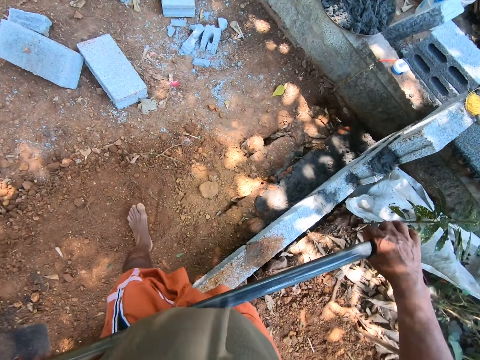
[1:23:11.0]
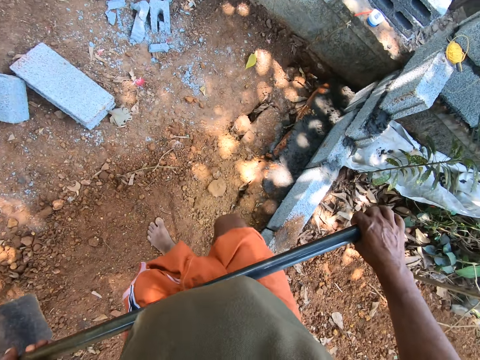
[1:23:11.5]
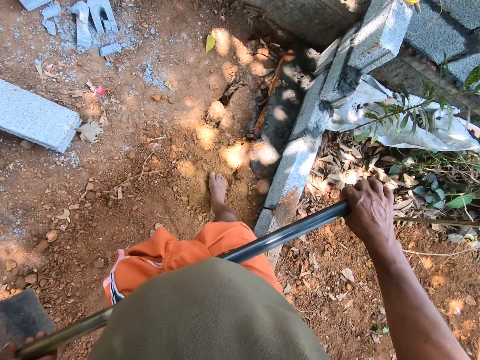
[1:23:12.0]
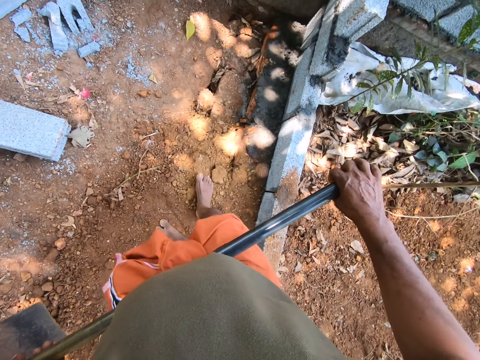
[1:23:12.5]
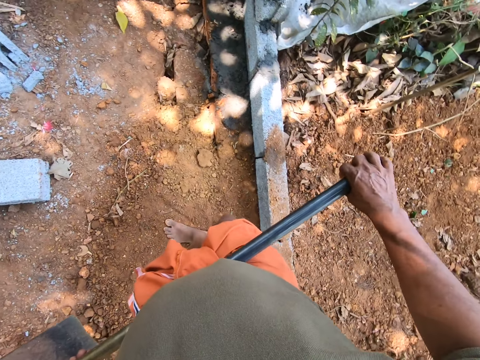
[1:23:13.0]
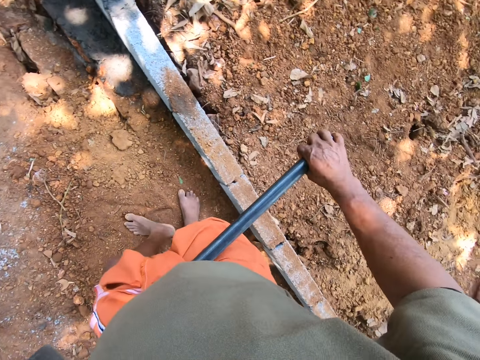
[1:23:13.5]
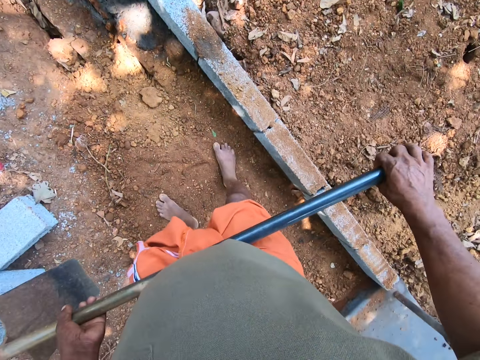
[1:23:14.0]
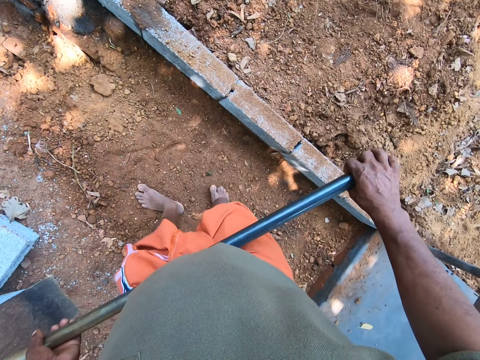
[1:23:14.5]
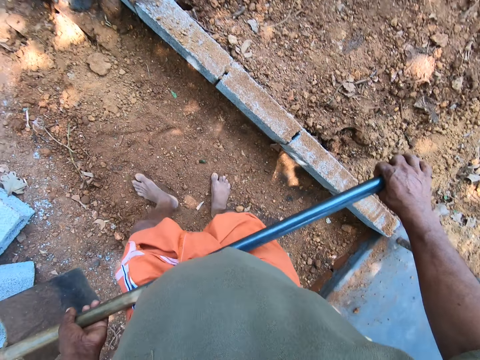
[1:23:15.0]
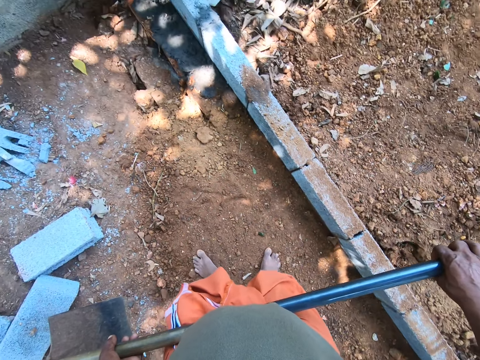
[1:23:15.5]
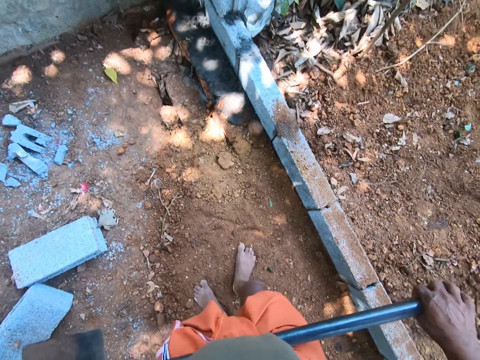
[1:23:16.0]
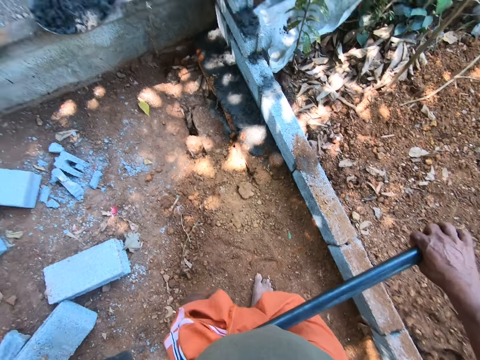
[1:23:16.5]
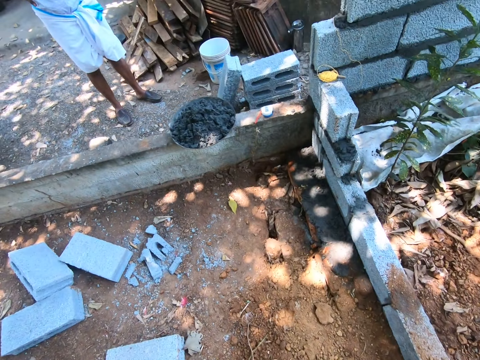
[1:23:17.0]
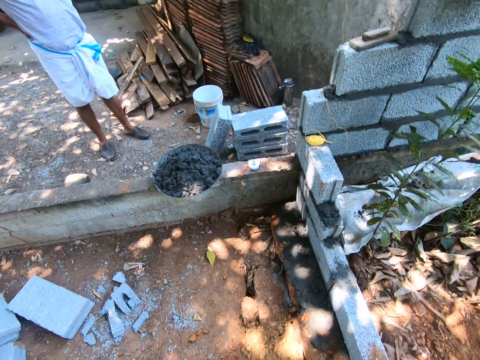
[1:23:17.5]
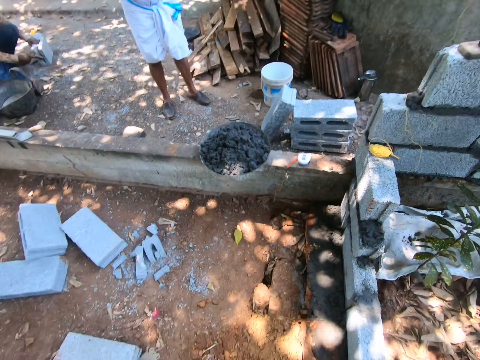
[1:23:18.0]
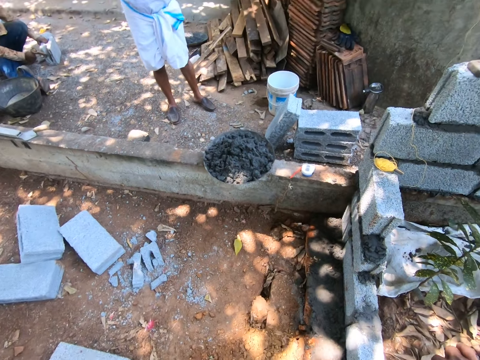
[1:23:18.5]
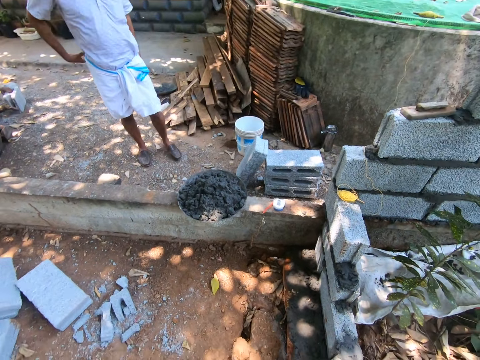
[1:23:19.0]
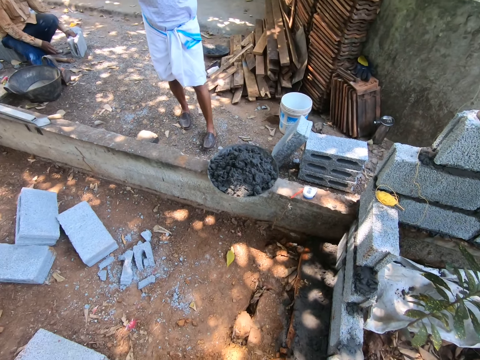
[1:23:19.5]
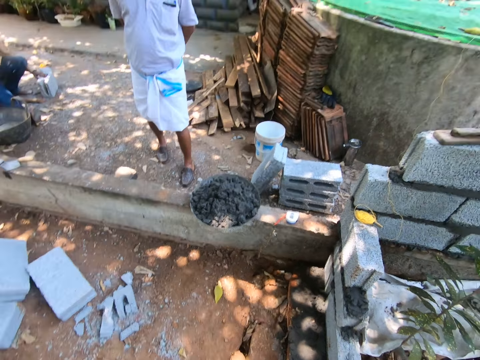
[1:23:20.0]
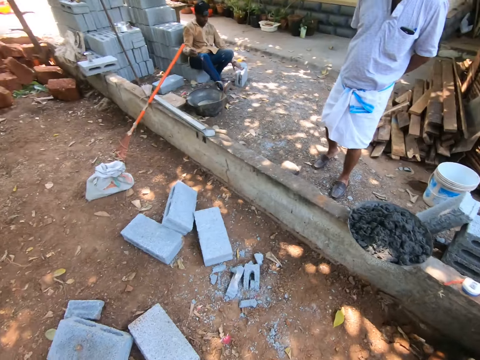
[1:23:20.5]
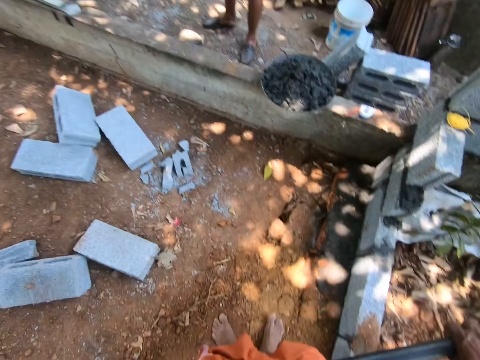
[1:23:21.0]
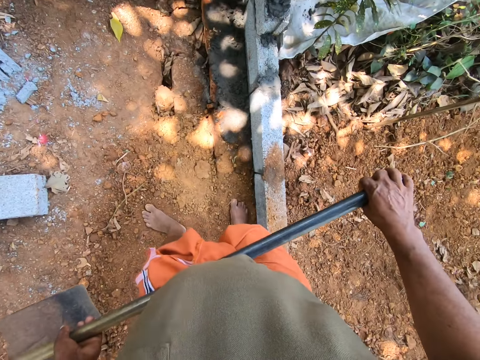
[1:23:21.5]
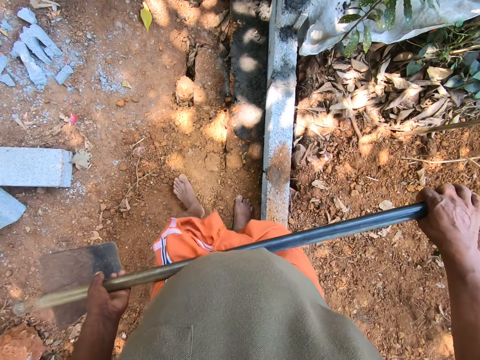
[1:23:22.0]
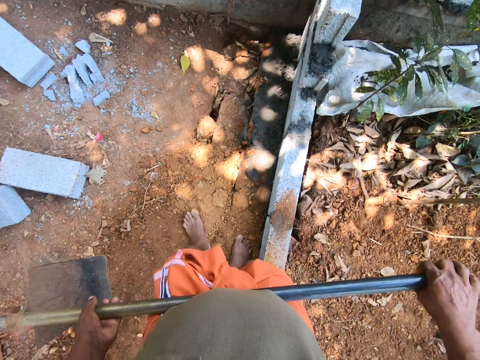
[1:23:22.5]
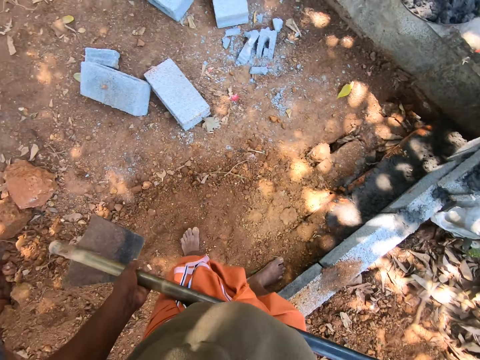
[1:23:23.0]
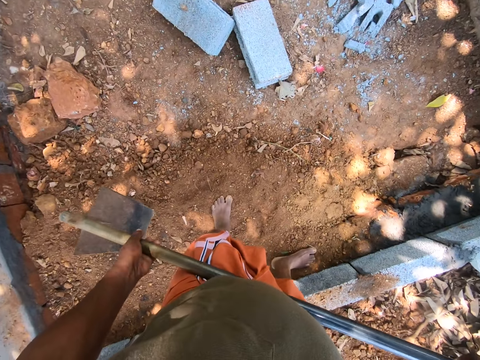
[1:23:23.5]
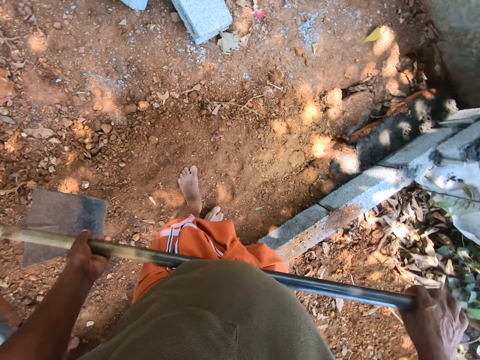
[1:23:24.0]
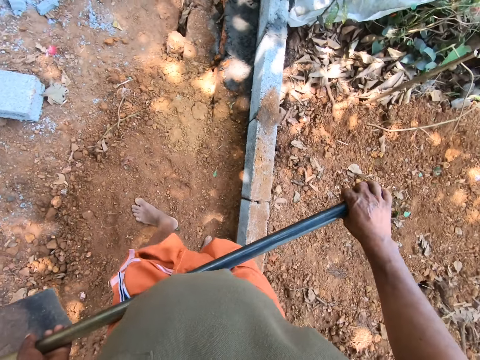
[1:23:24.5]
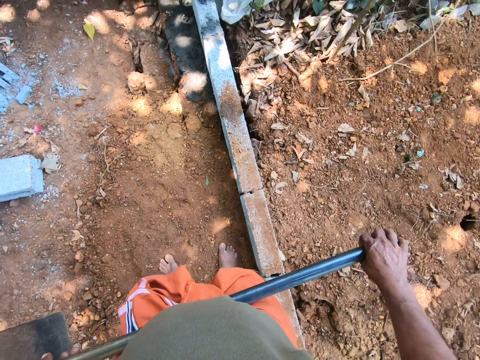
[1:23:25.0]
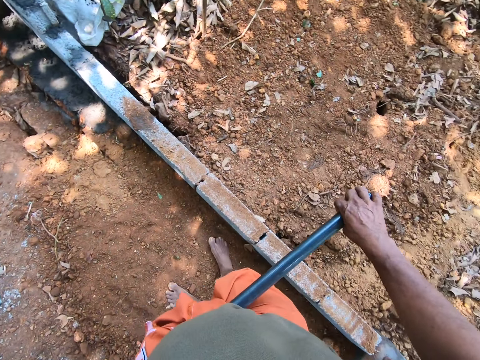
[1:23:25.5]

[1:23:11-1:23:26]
The camera wearer smoothens the sand on the ground with both legs. The man talks to the camera wearer. Another man sits on the ground. The camera wearer talks to the first man.

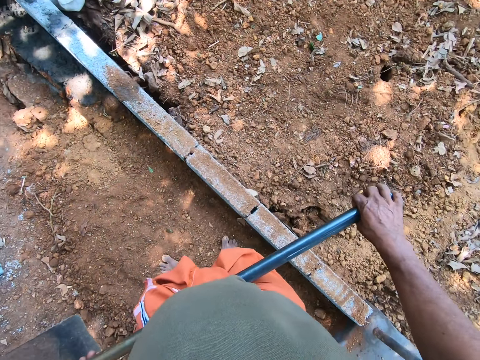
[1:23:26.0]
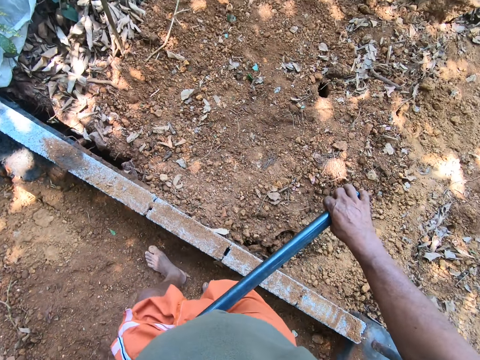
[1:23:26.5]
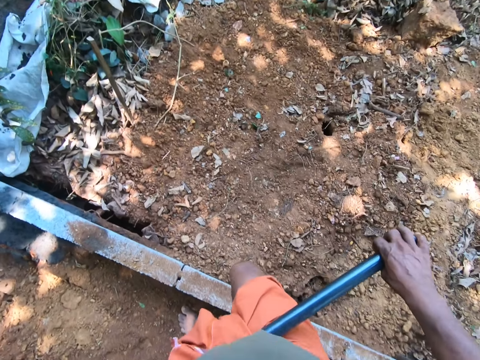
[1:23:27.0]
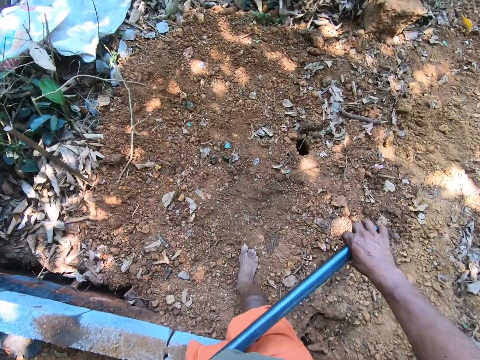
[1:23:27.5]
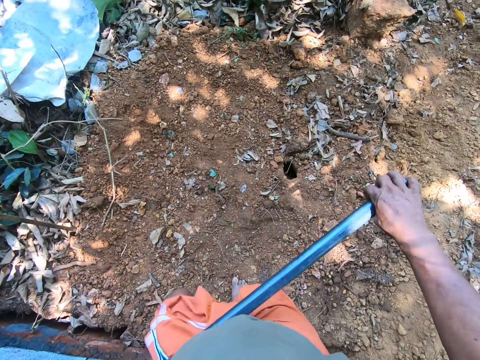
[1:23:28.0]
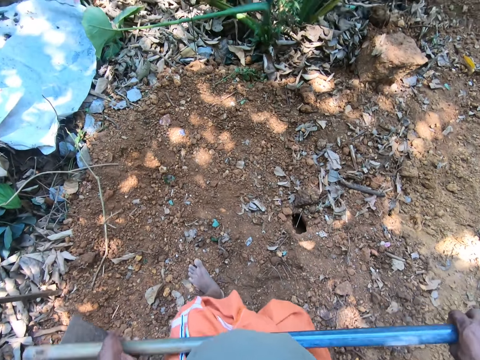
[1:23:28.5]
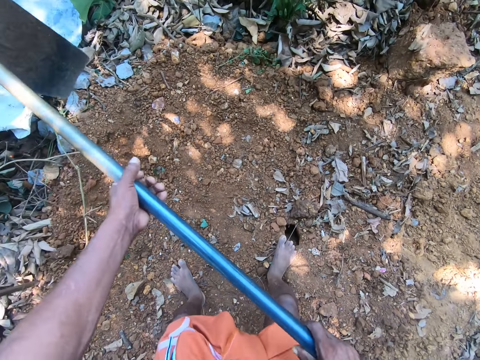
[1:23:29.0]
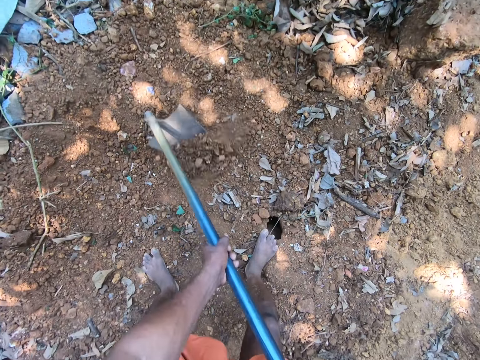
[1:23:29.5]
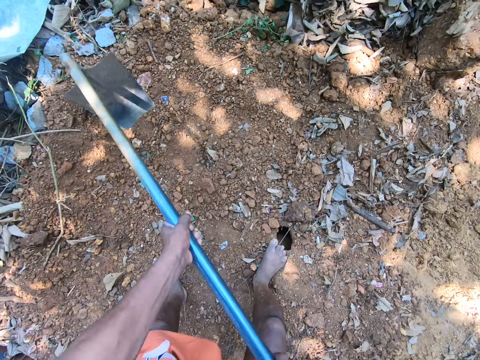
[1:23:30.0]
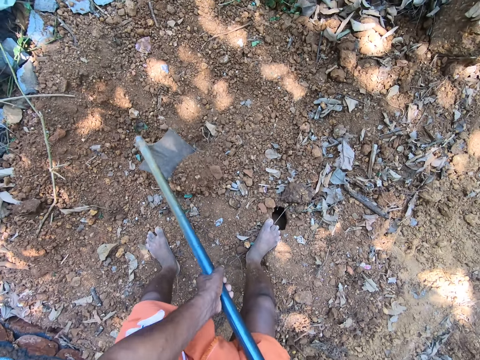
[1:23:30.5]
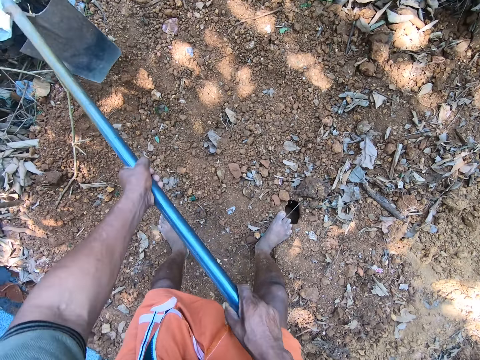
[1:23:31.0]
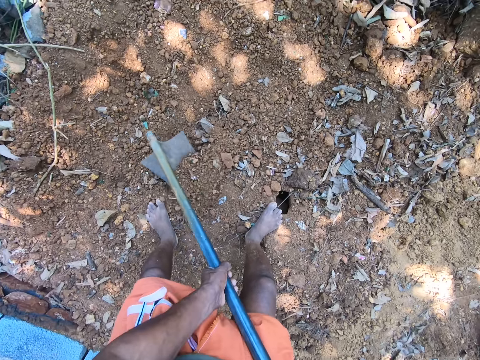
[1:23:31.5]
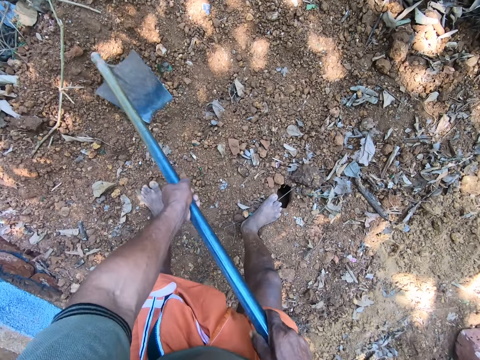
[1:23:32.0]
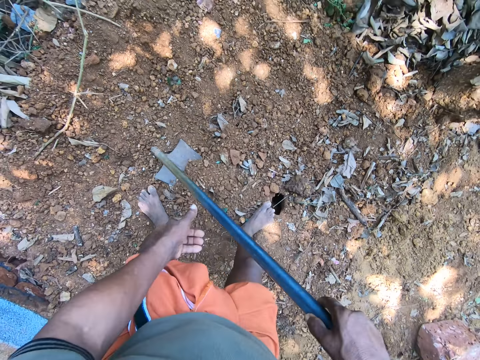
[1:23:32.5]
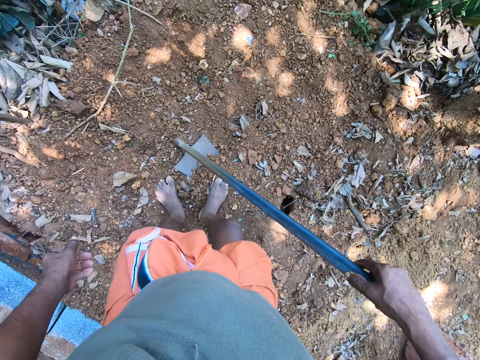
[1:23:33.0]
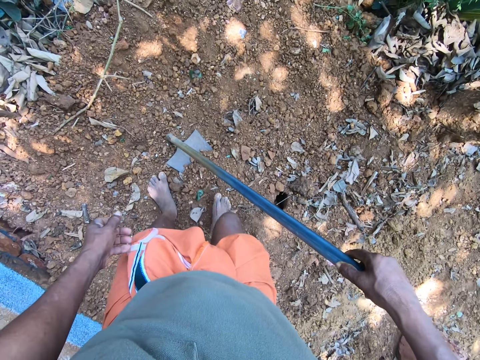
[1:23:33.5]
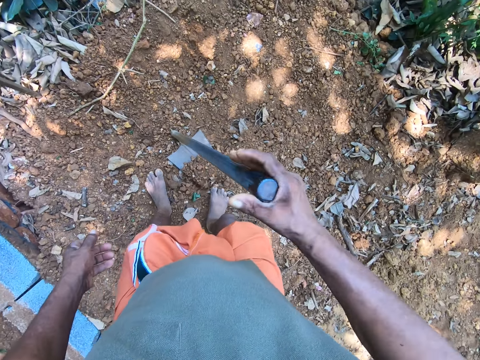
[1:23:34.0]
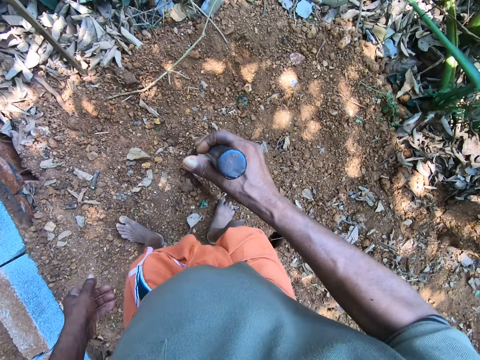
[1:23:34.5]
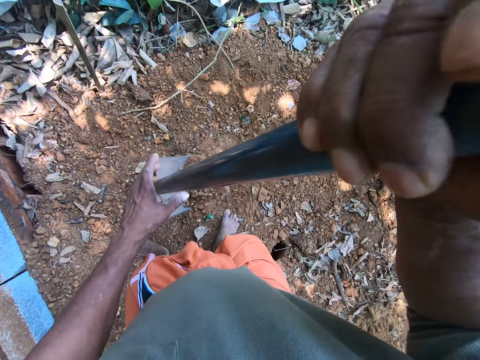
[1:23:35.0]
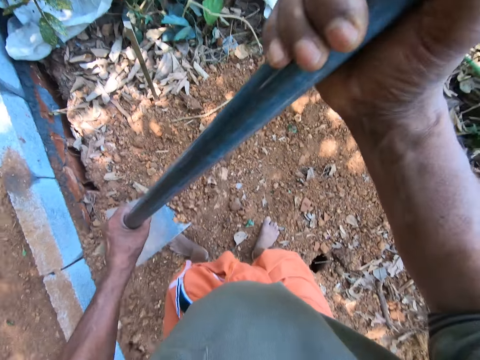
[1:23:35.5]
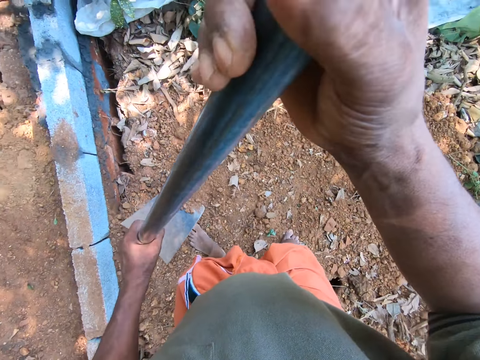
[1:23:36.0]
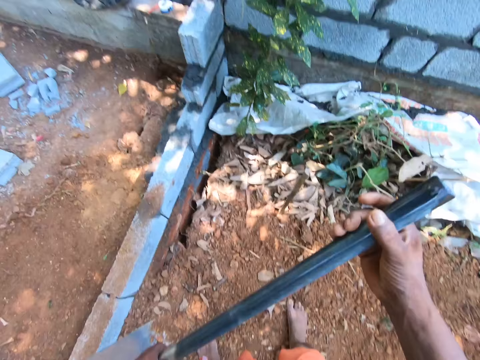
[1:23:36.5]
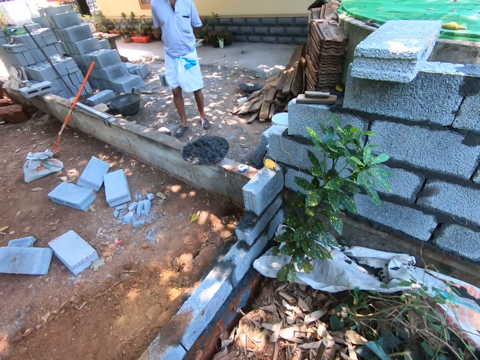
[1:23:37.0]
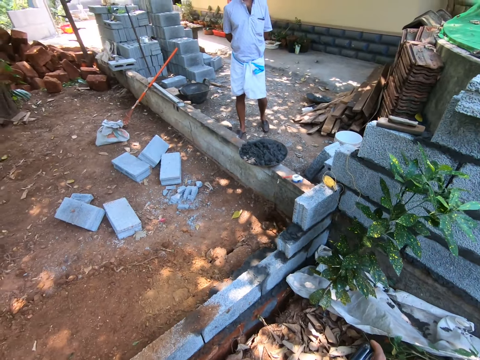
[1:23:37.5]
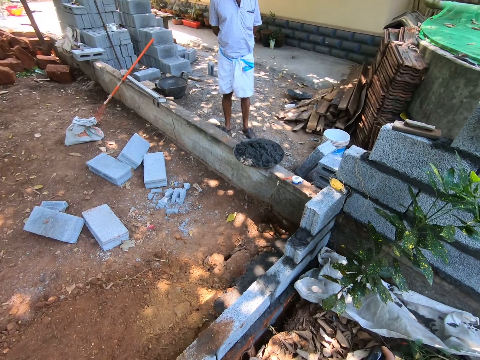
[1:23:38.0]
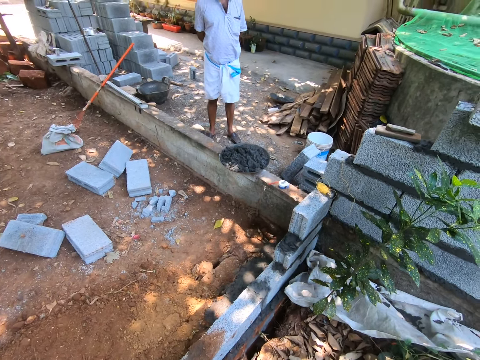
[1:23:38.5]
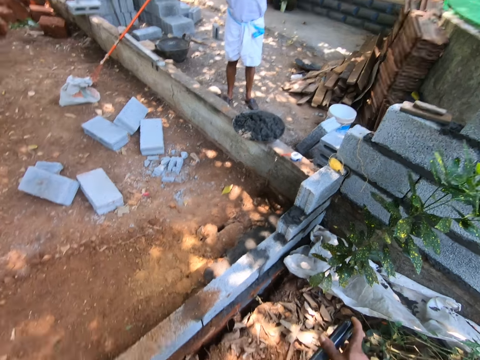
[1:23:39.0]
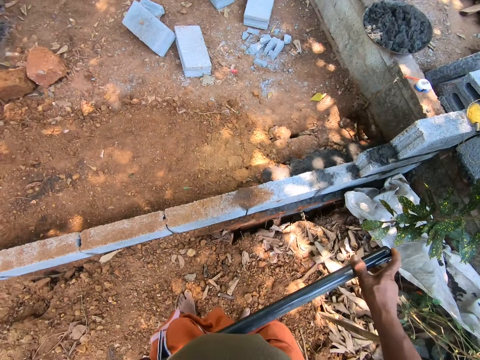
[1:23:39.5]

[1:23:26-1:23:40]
The camera wearer walks around the compound. He digs the ground with the hoe in both hands. He moves sand into the hoe with his right leg. He packs the sand from the ground with the hoe in his right hand. He holds the hoe with both hands and pours the sand on the ground with the hoe in both hands. He talks to a man. The man talks to the camera wearer.
